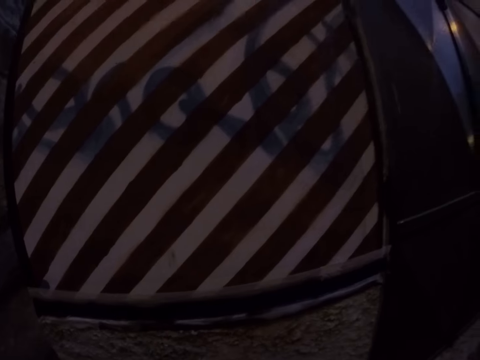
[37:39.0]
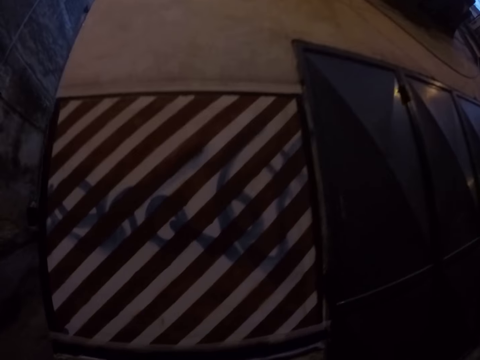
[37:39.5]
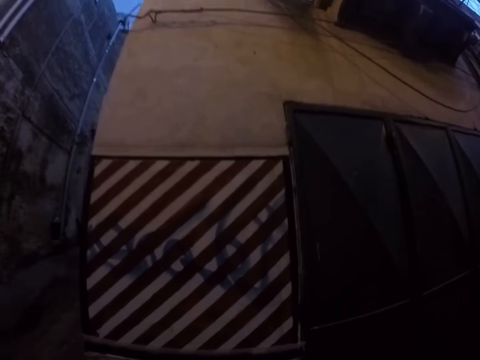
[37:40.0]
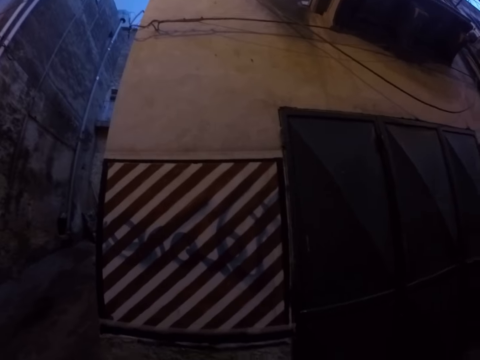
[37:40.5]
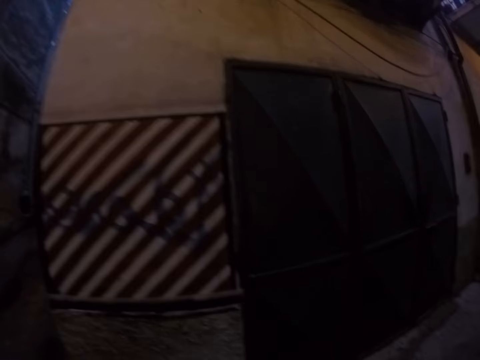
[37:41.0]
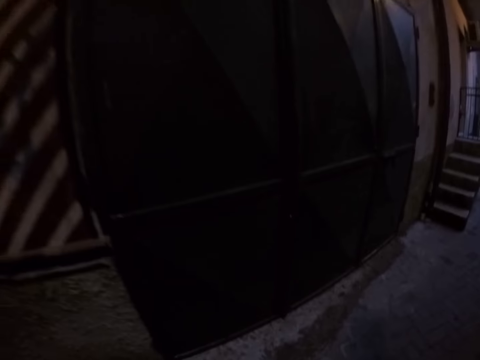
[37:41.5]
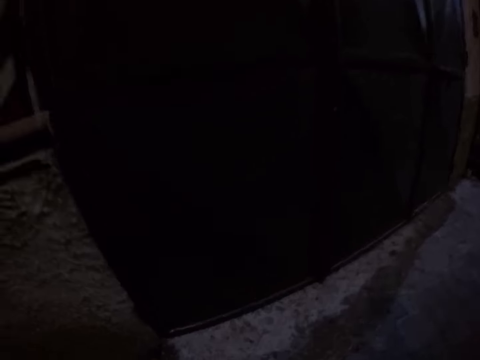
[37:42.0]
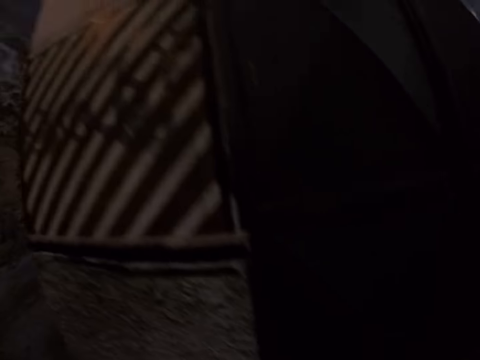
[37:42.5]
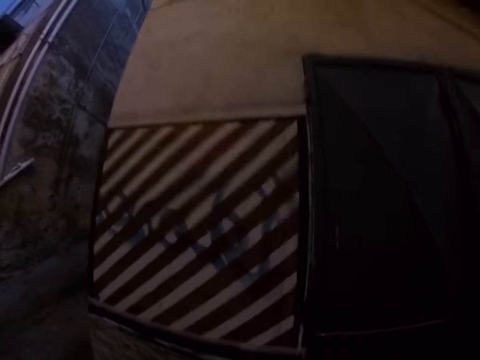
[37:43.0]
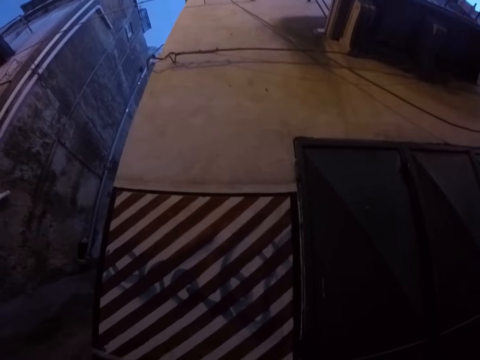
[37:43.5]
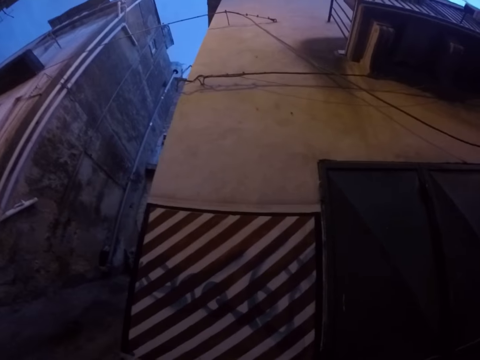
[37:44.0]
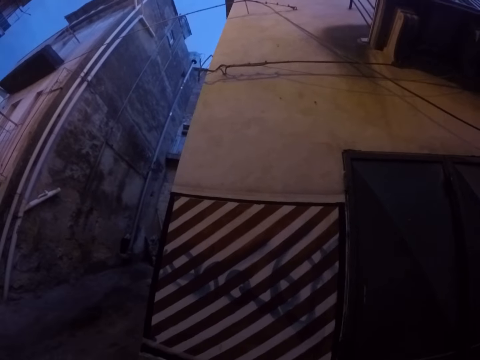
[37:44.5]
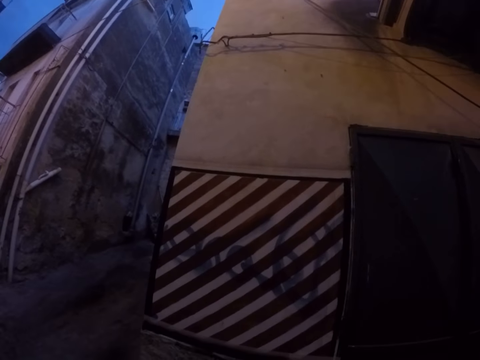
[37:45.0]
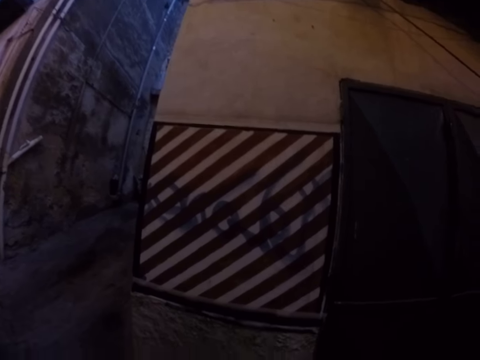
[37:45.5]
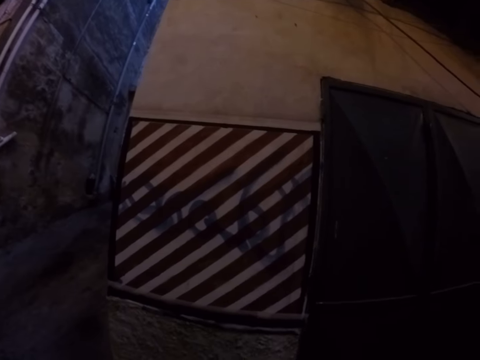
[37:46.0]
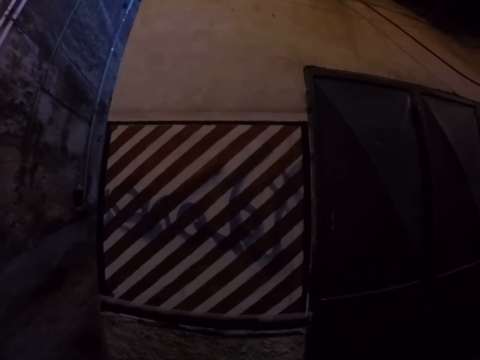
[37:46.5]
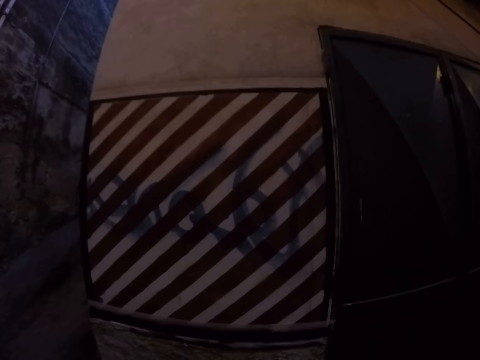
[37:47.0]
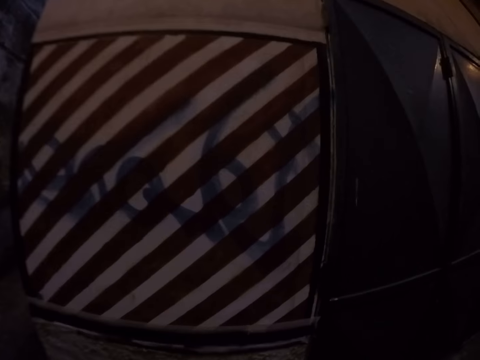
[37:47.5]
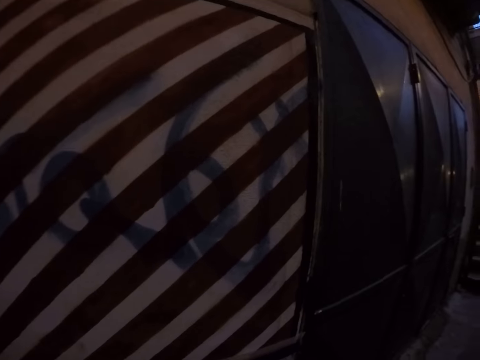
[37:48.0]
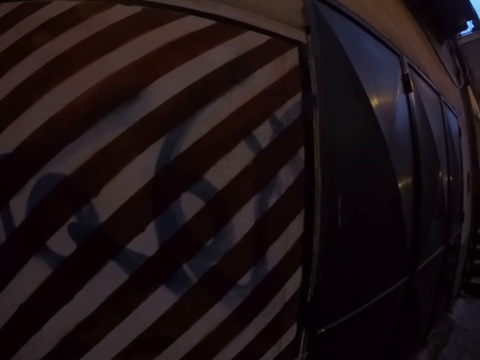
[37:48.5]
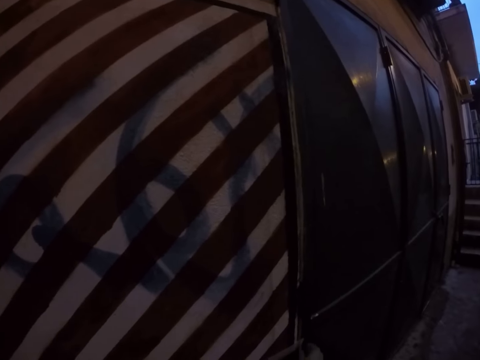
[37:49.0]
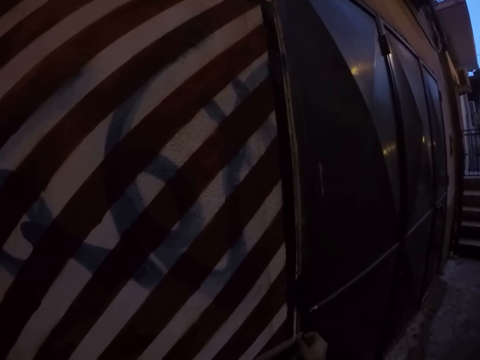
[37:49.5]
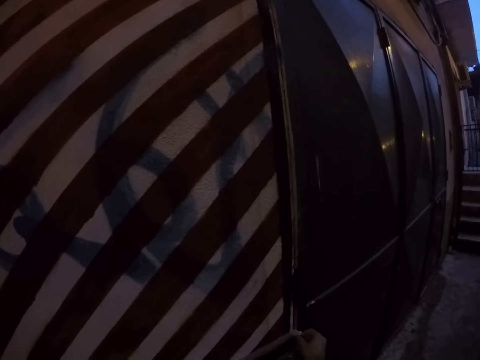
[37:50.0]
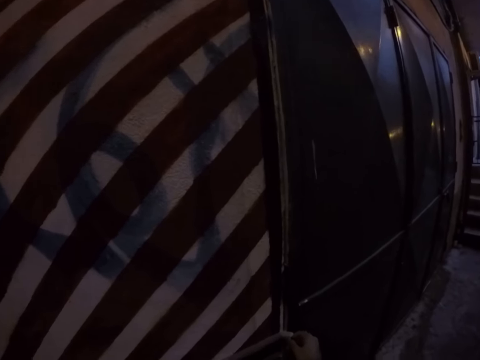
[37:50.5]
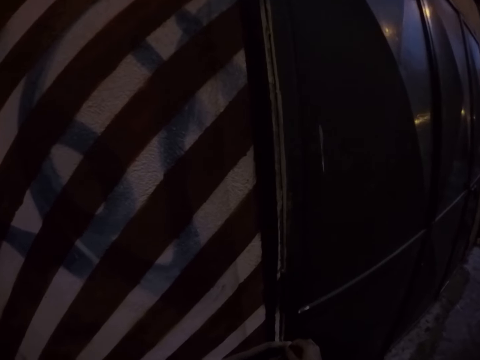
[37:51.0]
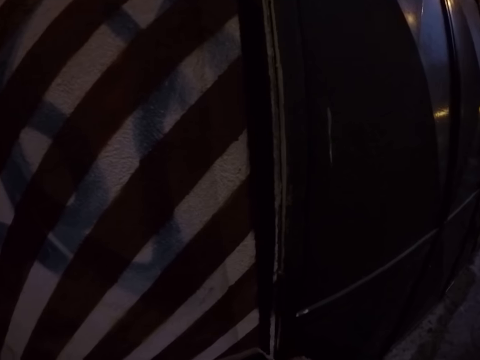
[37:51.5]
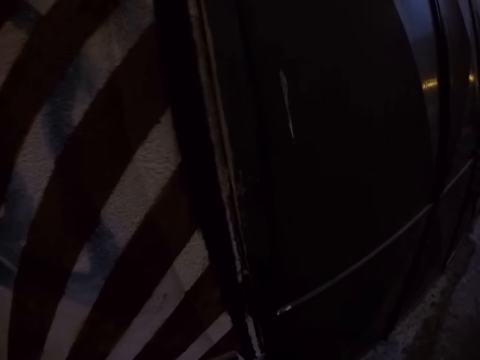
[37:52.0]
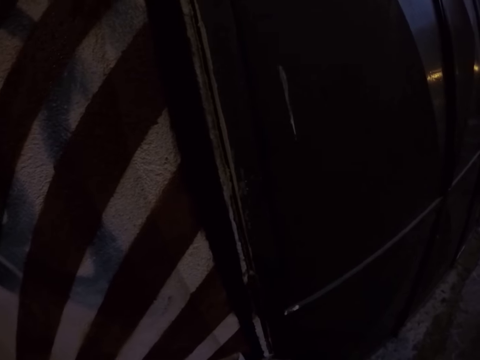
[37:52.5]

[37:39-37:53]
The camera wearer looks around.

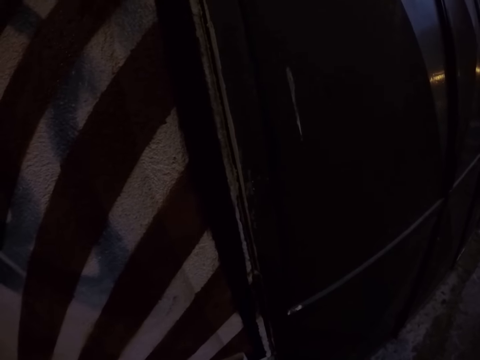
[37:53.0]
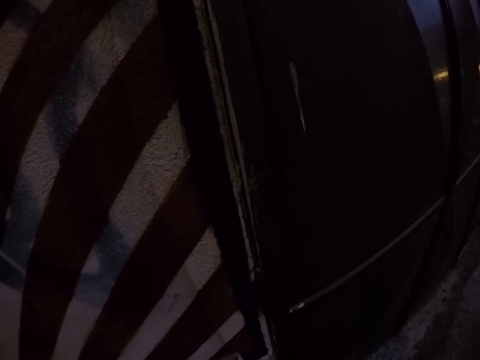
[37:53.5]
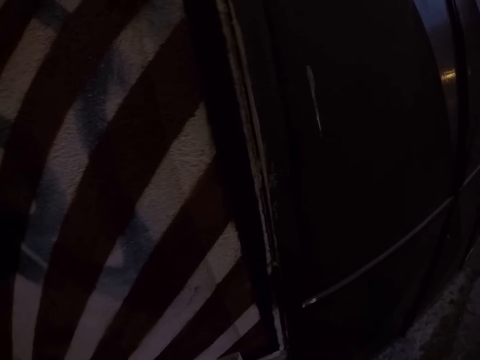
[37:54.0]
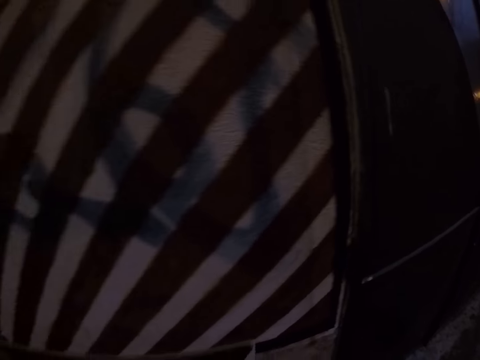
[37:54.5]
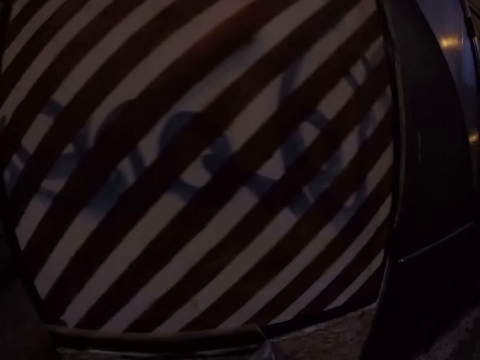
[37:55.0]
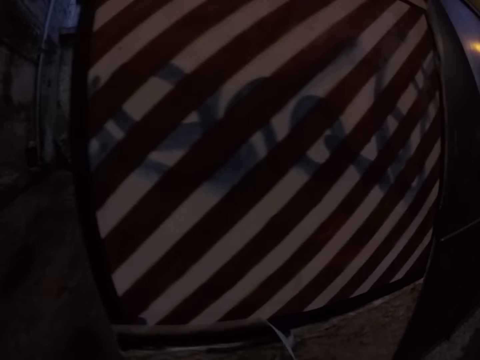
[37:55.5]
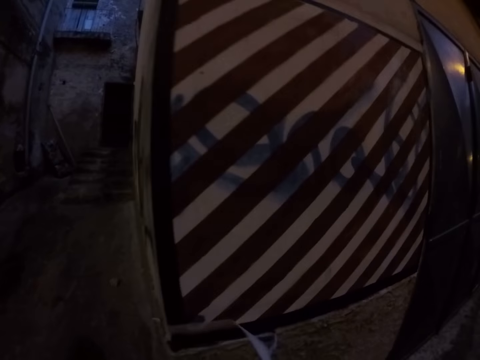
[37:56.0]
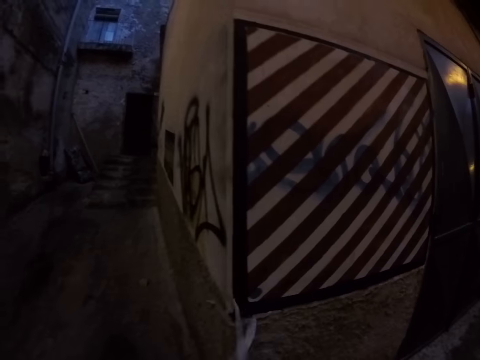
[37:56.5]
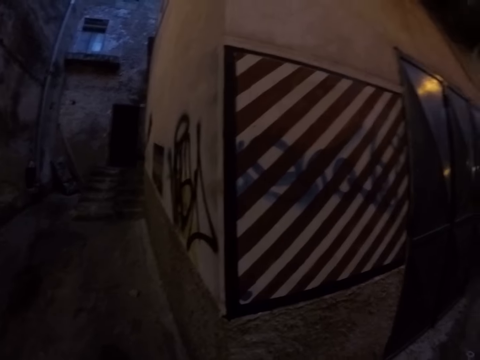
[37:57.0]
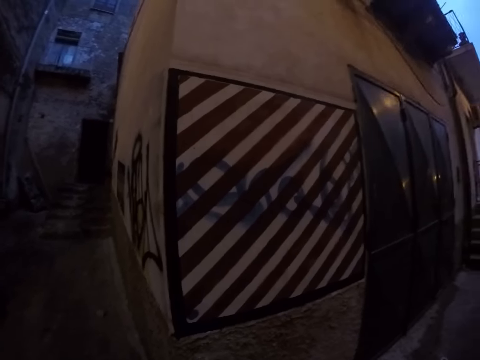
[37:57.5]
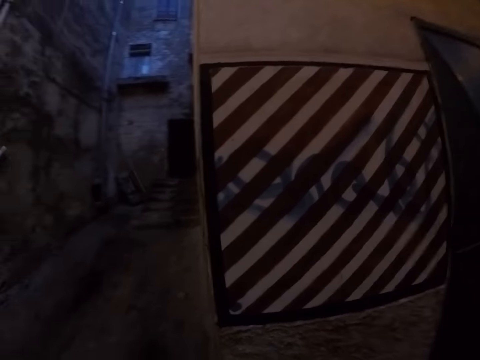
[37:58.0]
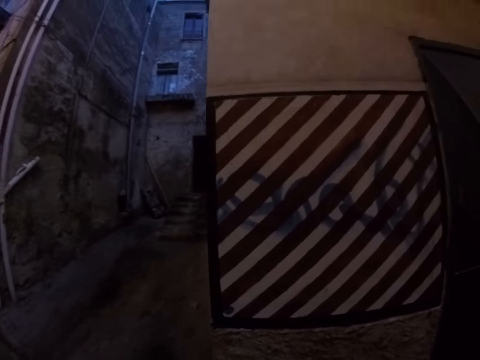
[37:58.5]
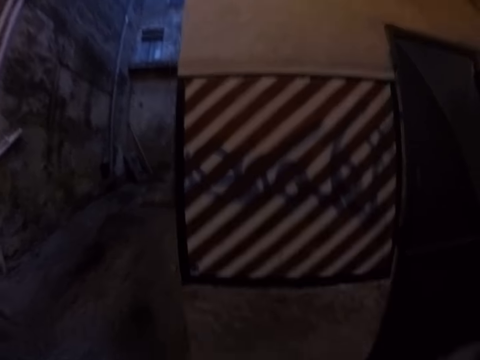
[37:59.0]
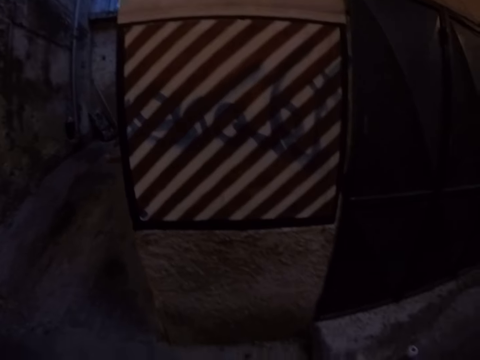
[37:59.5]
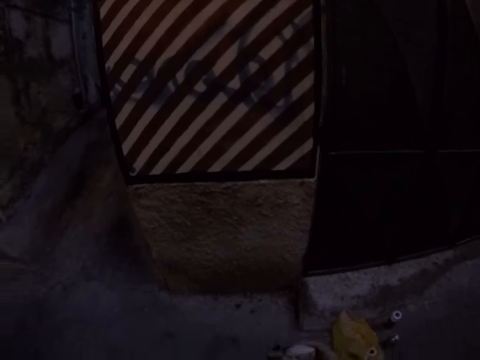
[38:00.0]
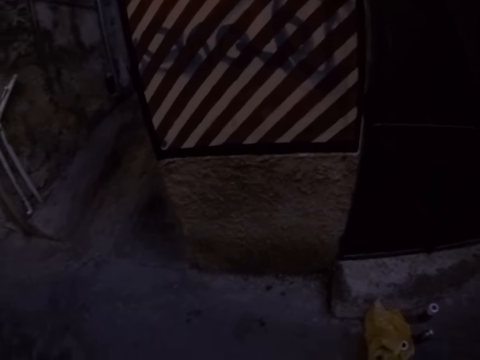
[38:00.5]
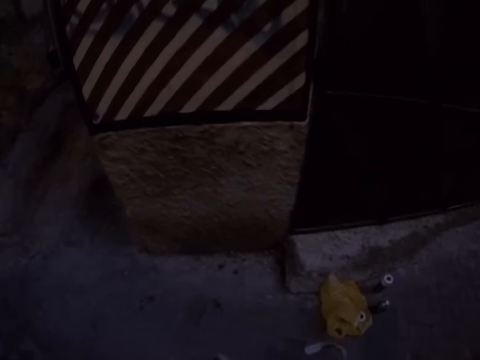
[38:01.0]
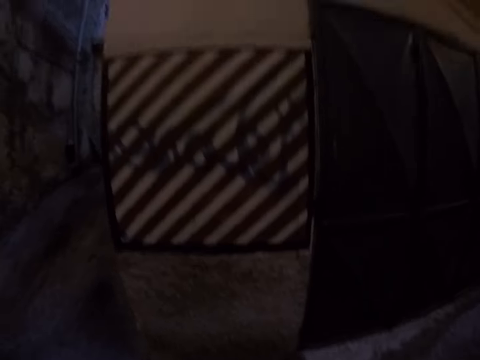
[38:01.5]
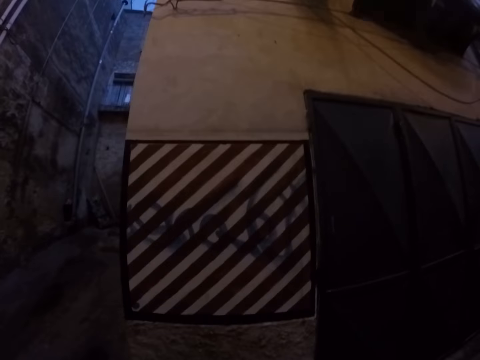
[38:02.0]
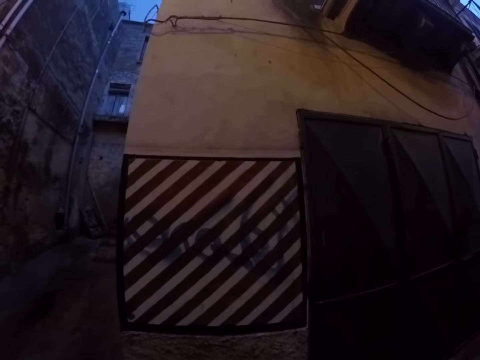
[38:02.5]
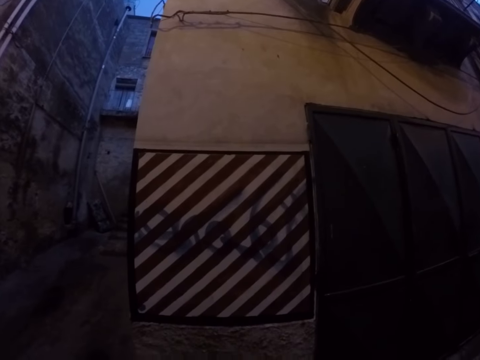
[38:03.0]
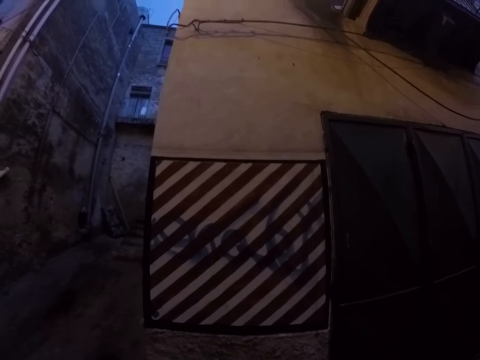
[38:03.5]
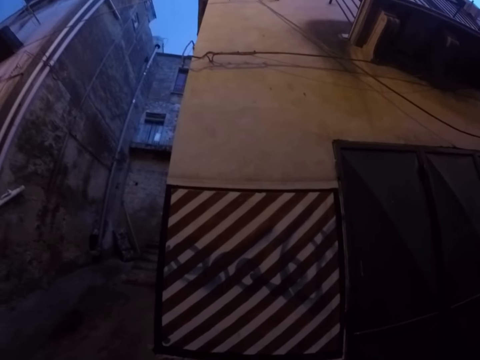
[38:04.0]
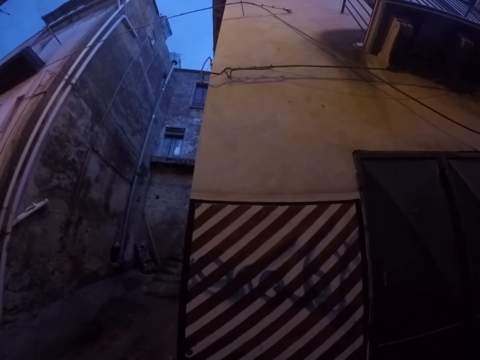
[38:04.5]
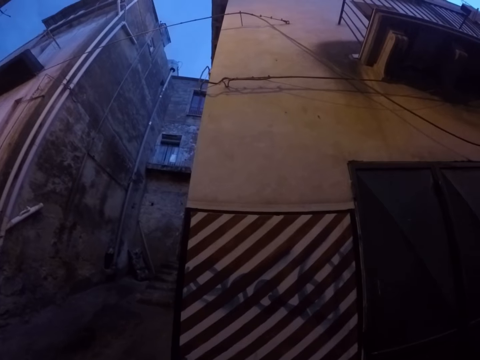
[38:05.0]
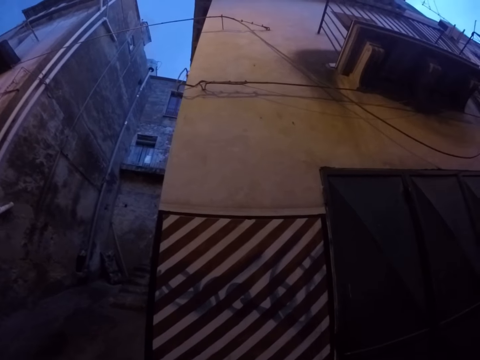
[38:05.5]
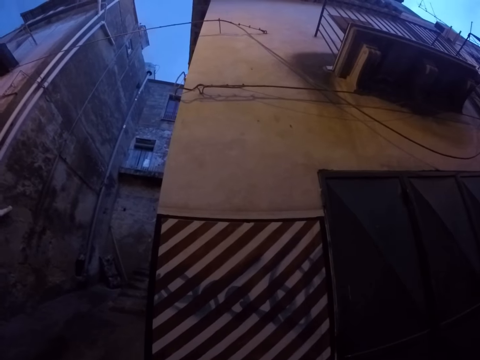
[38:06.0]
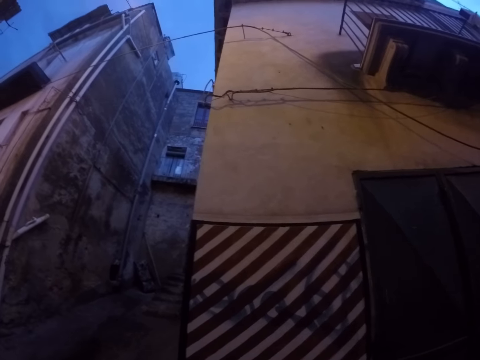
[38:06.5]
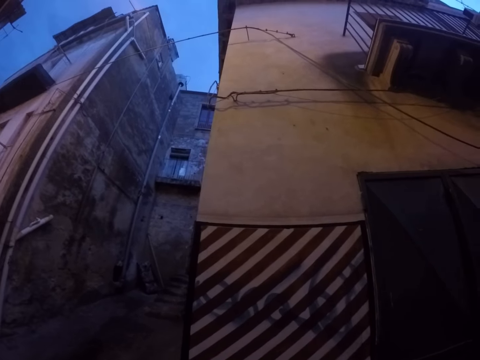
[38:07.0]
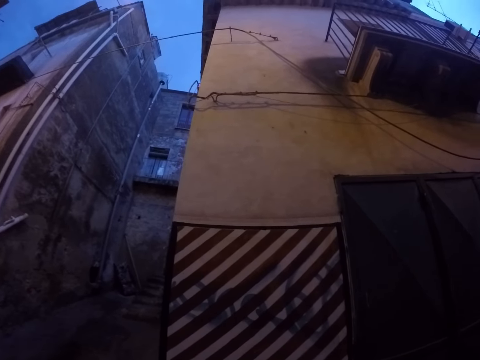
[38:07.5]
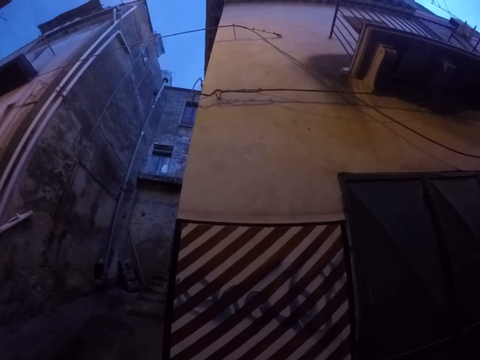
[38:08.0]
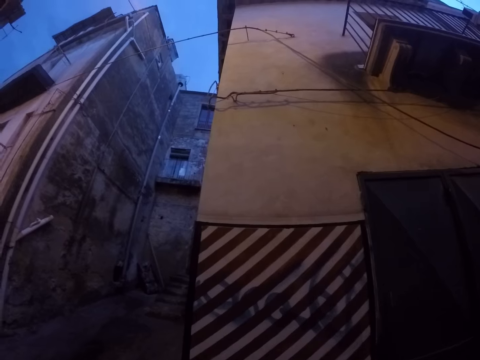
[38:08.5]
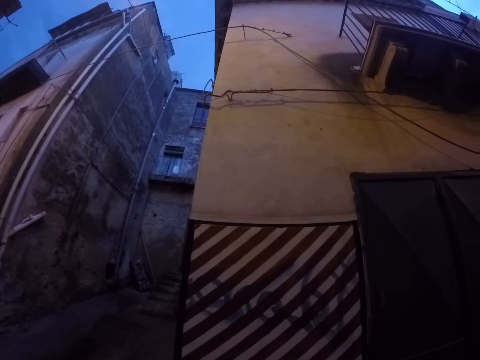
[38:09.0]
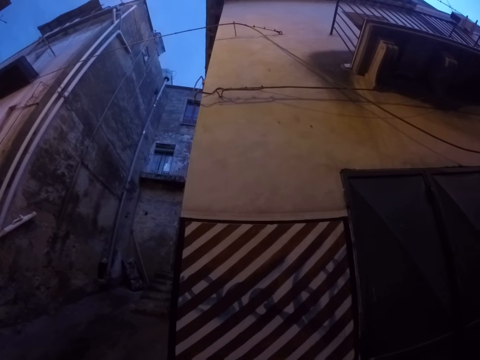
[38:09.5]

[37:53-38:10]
The camera wearer removes the masking tape from the wall. They look at the wall.
